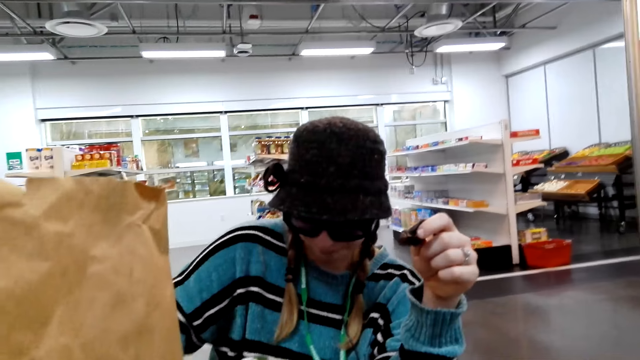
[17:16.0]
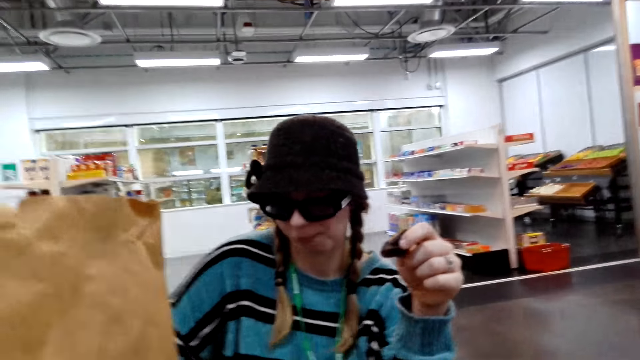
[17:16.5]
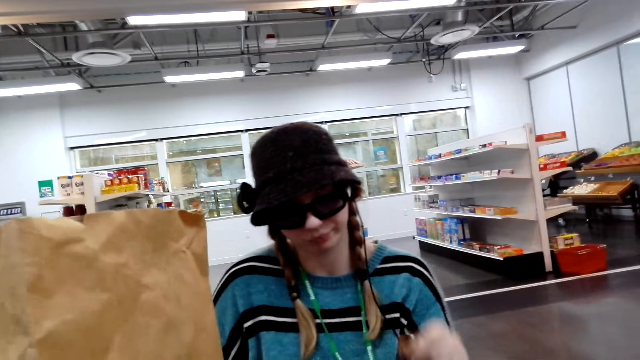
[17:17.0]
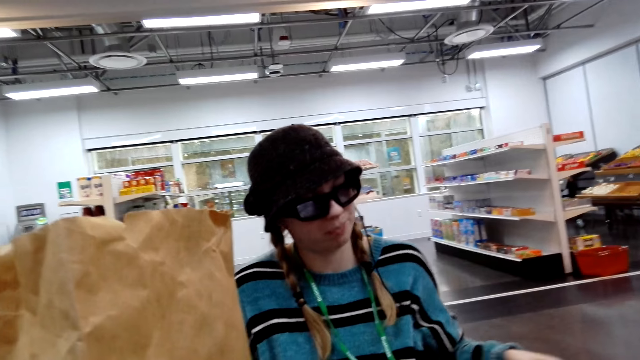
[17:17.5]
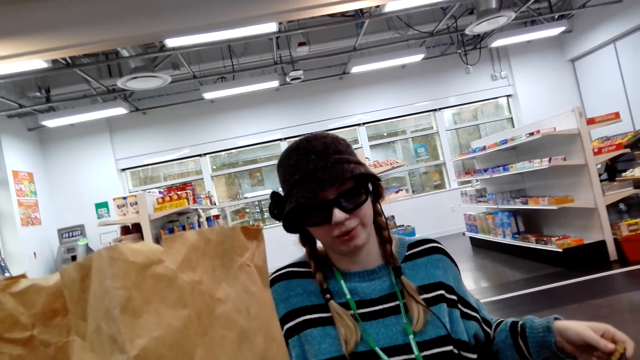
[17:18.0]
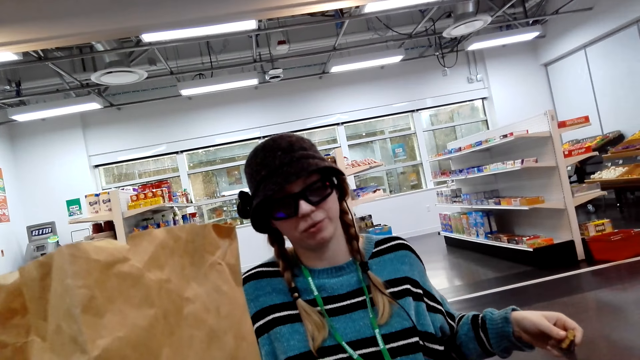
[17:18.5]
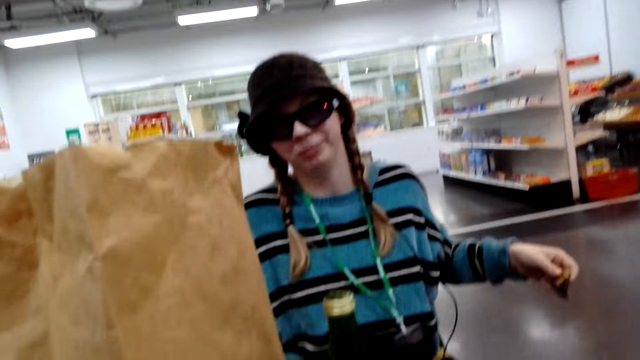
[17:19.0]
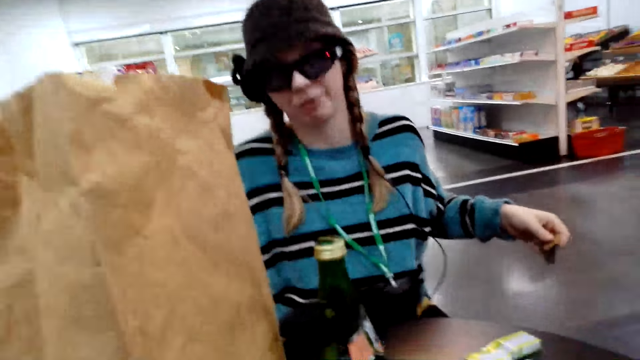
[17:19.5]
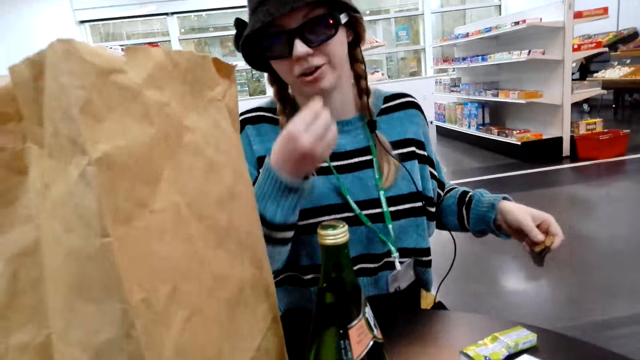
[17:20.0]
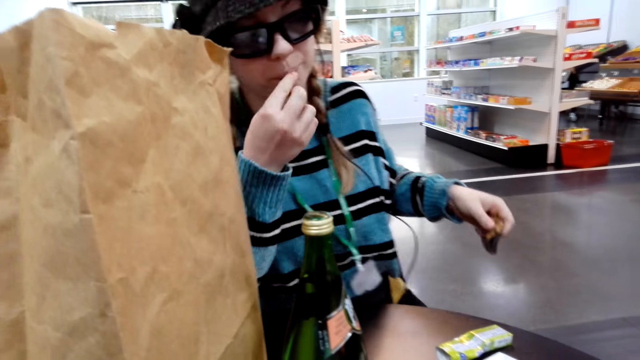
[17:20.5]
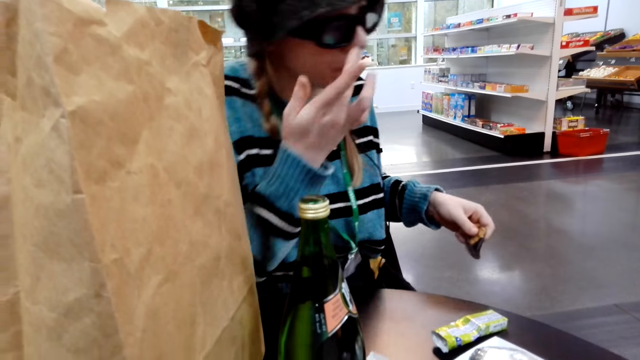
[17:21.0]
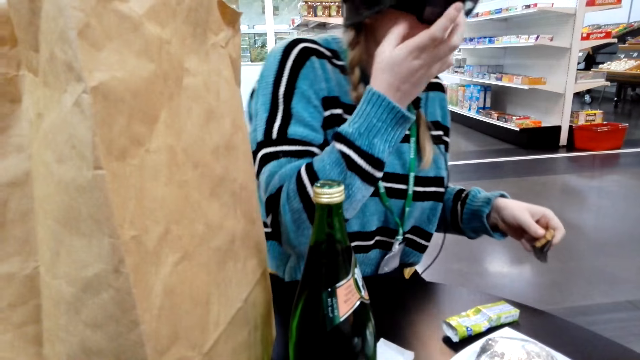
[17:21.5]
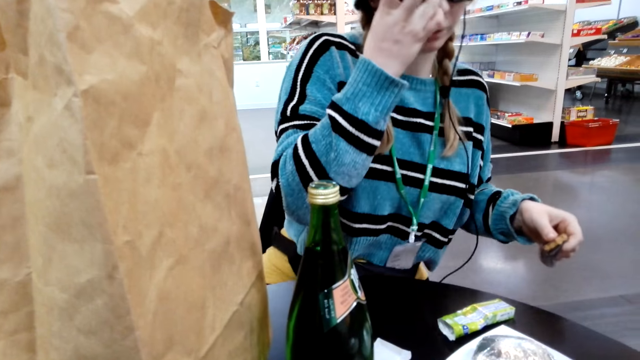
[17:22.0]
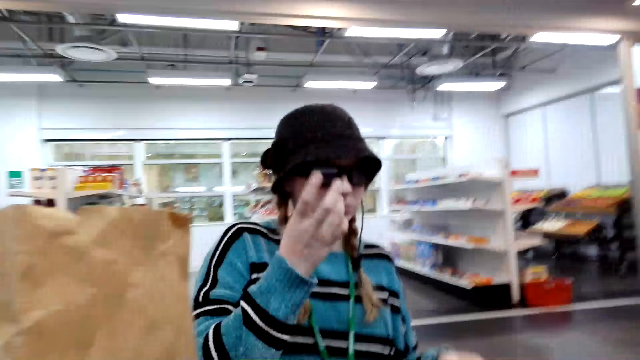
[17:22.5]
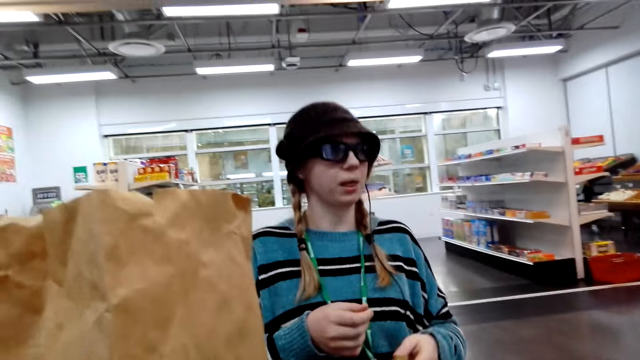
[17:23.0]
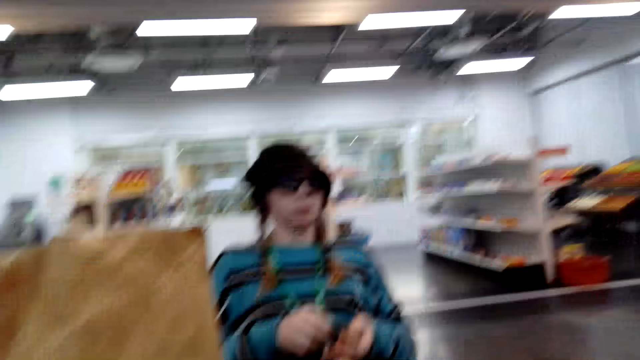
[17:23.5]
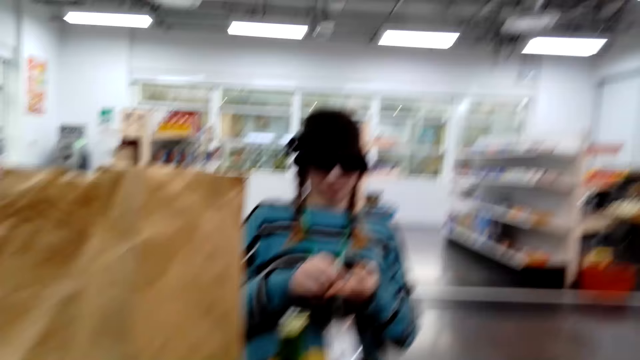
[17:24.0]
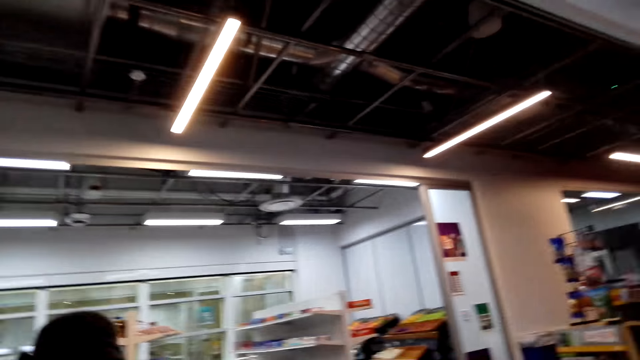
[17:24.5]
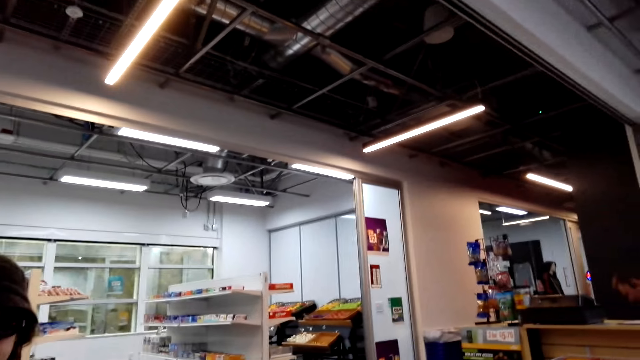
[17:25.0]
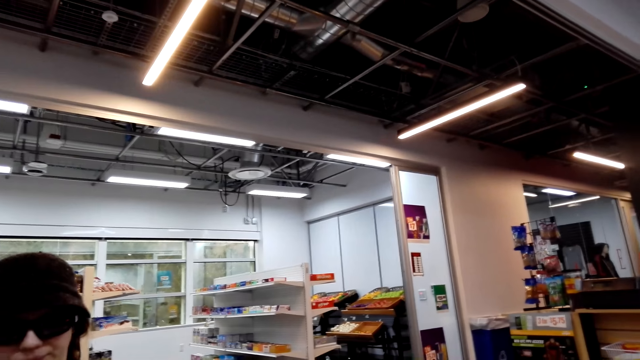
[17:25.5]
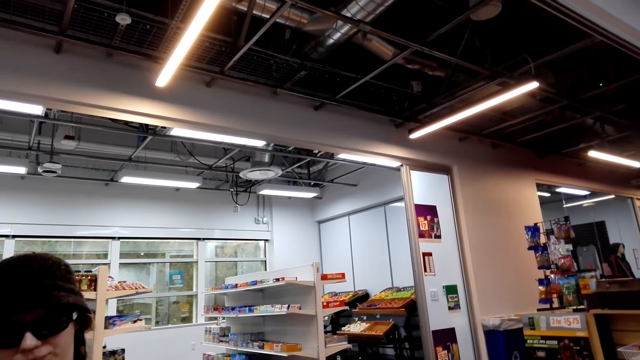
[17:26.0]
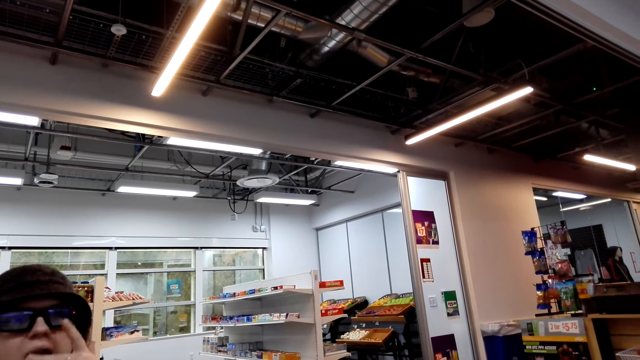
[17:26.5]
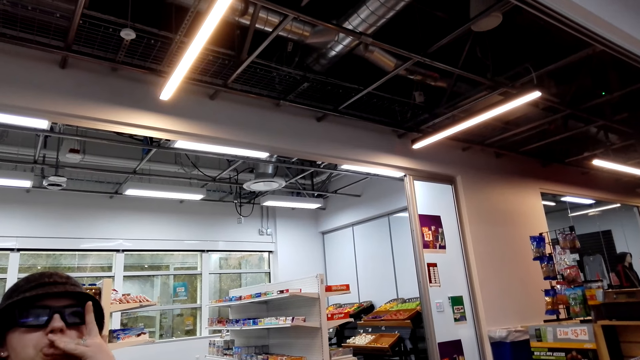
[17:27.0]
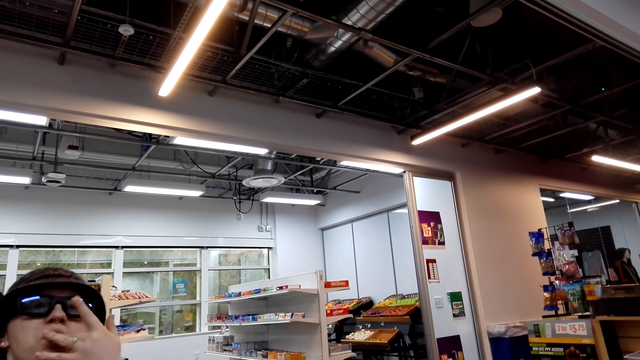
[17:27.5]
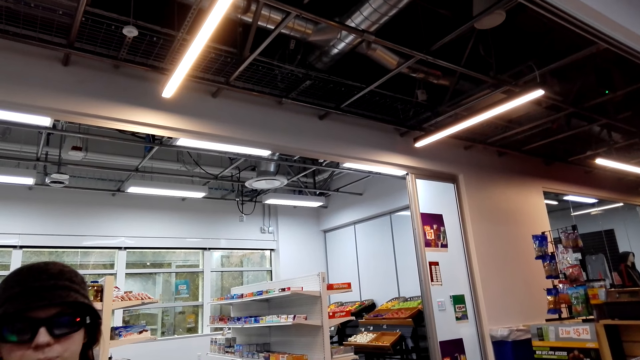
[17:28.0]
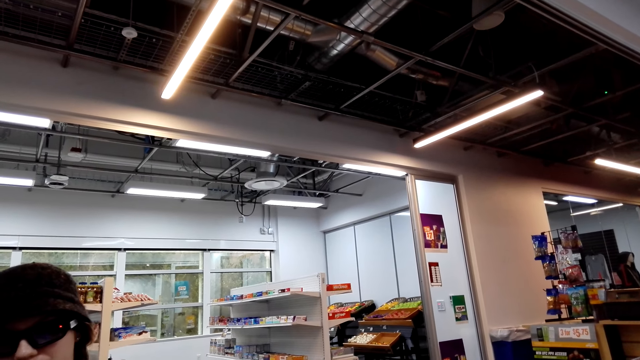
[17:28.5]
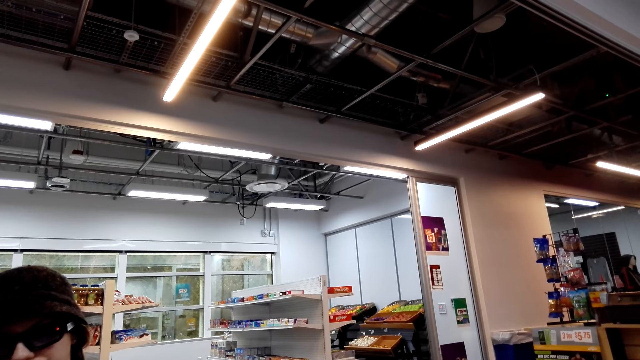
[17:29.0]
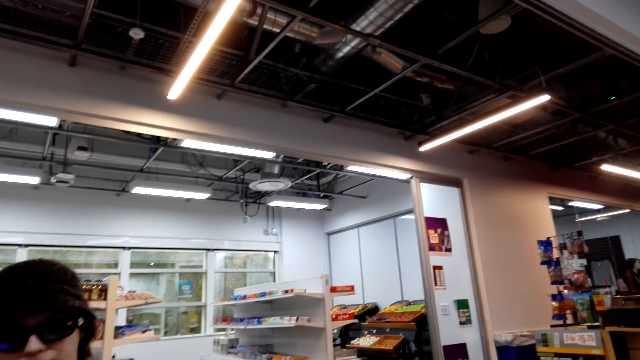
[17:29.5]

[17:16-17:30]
The camera wearer looks at a person. They look around the shop.

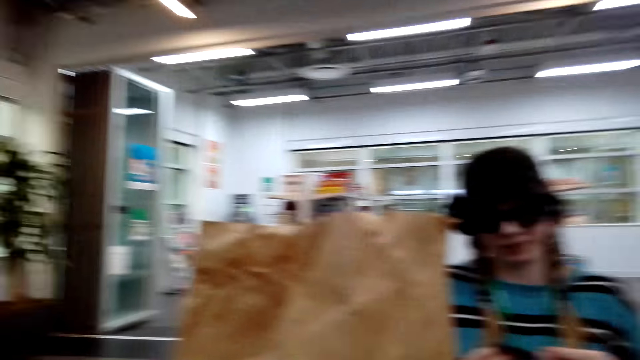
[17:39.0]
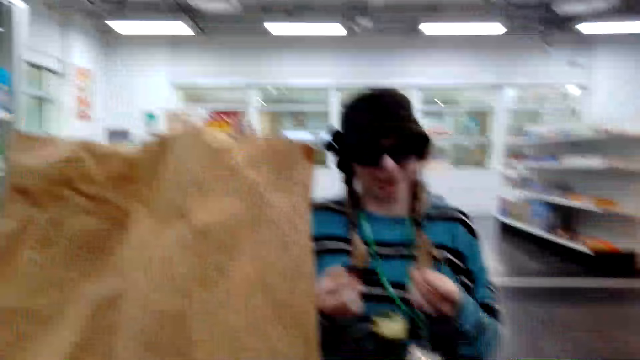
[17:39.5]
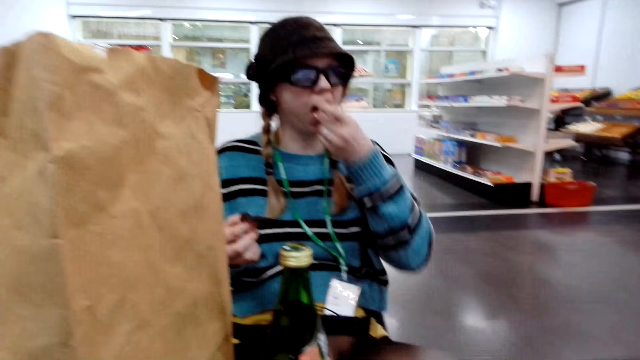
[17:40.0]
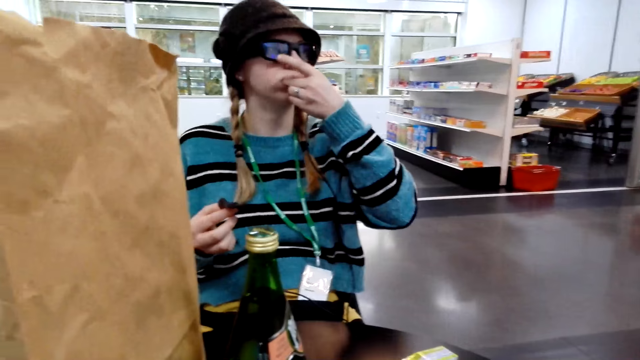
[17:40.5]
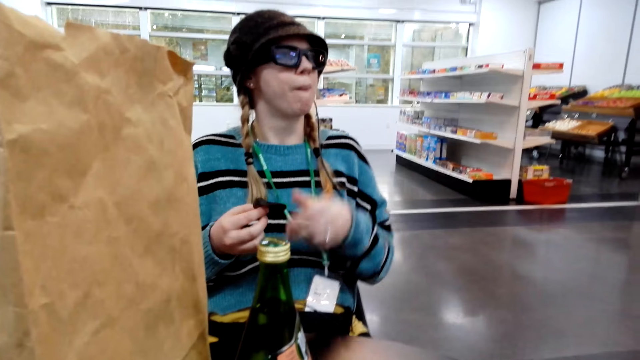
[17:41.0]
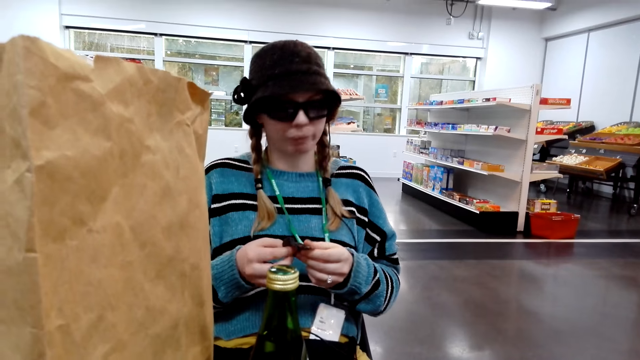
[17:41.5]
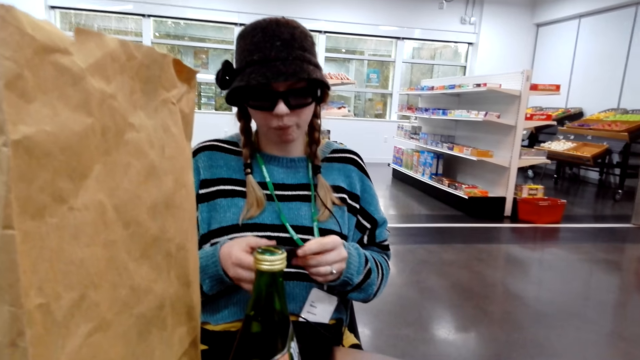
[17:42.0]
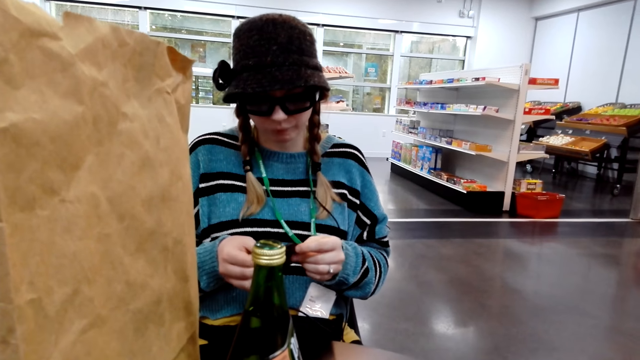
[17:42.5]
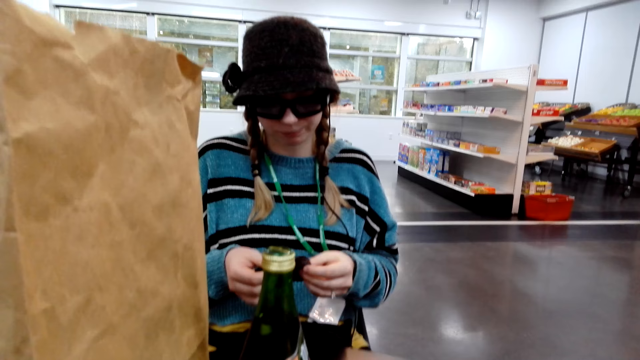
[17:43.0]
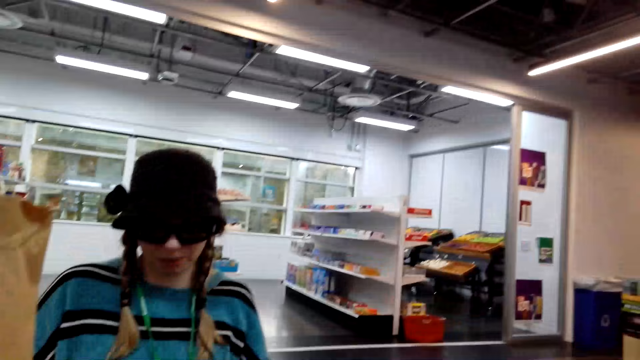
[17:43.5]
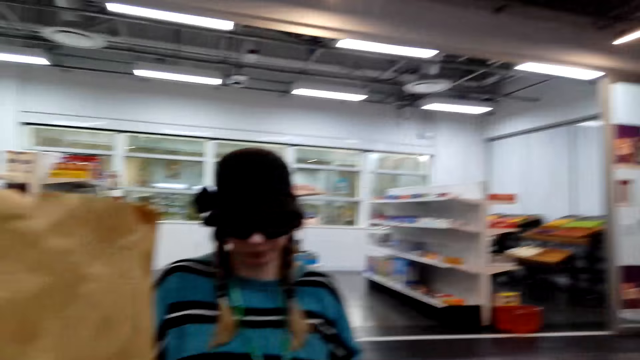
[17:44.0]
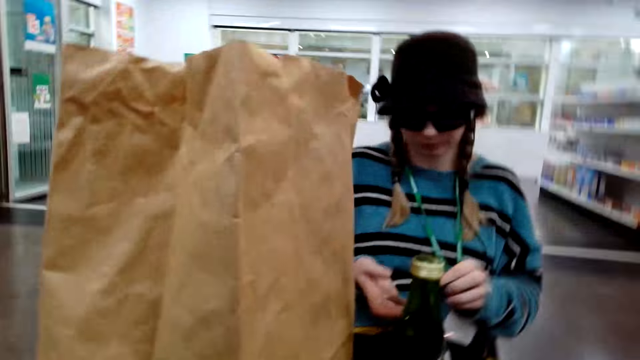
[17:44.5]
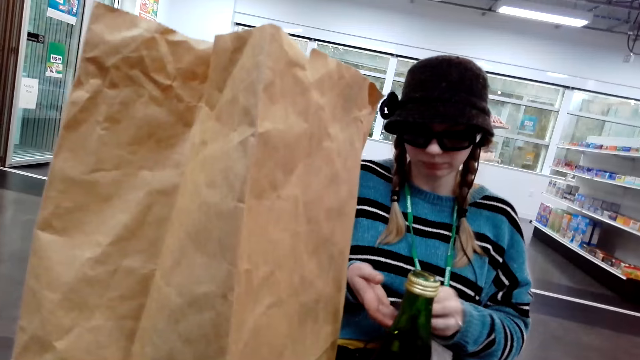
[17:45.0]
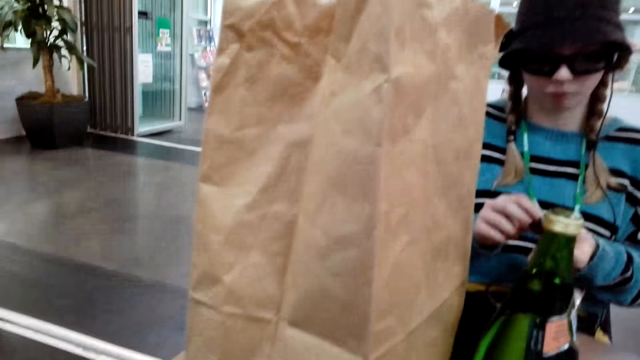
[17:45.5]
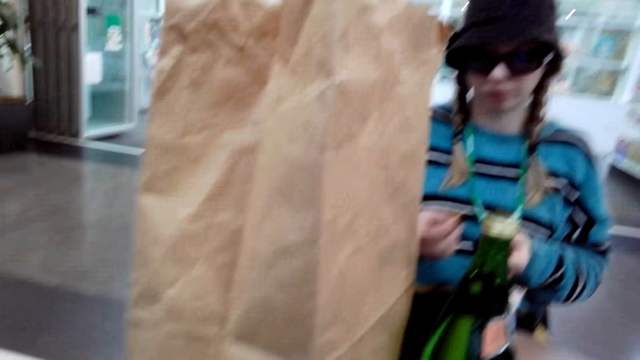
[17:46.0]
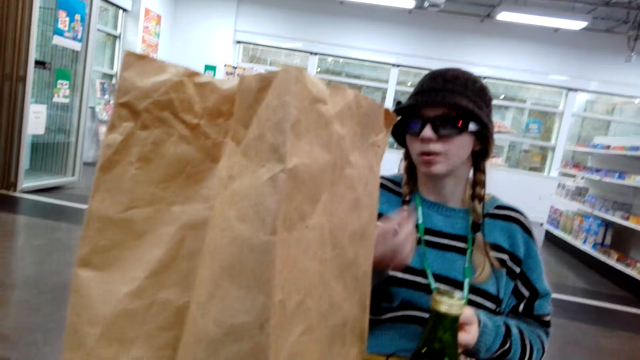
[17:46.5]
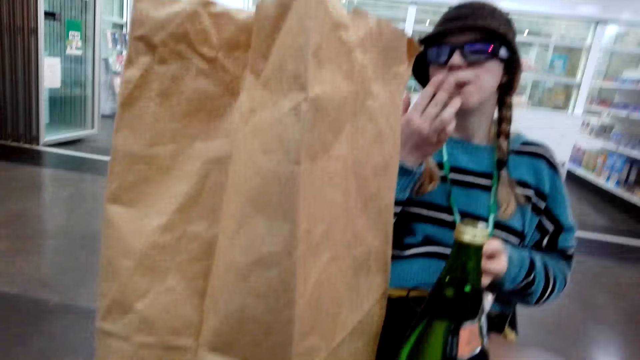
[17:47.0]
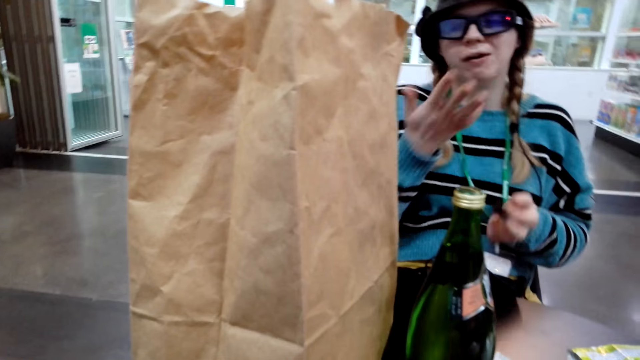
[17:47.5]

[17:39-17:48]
A person eats the cake.
